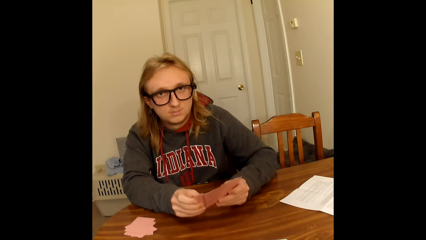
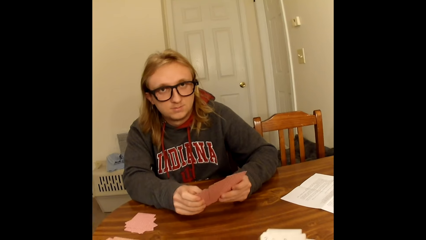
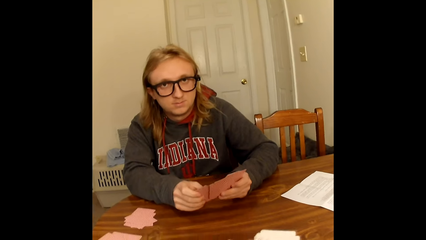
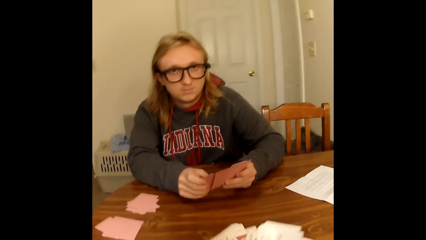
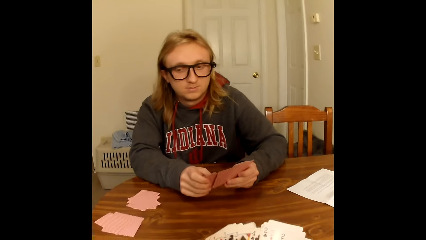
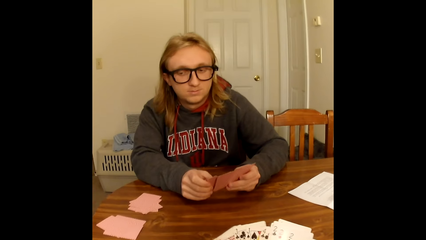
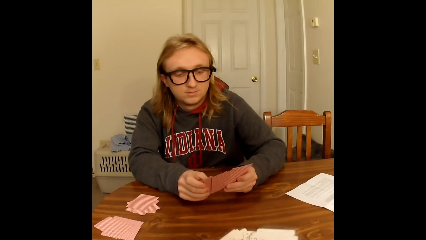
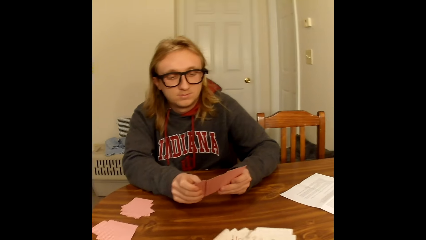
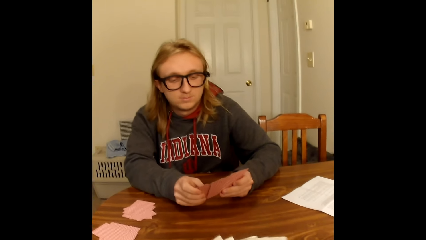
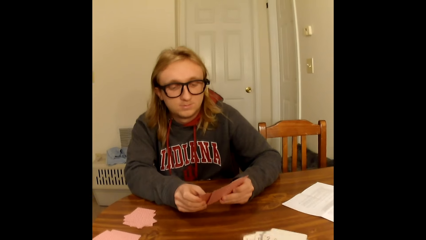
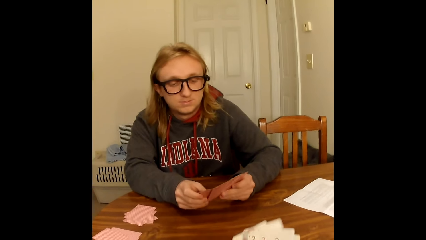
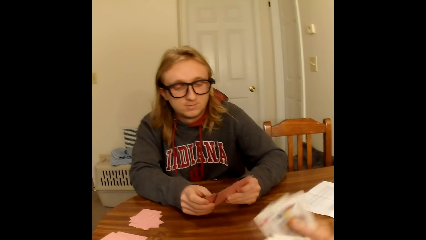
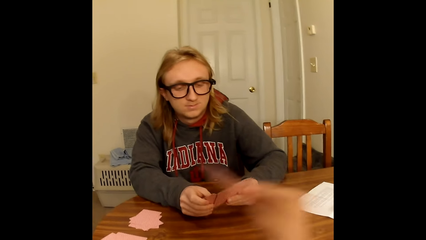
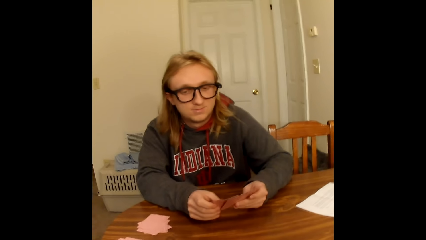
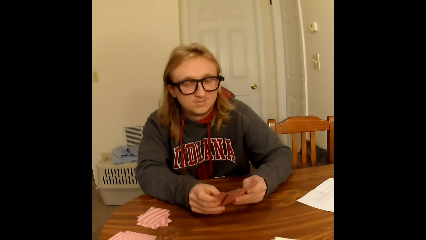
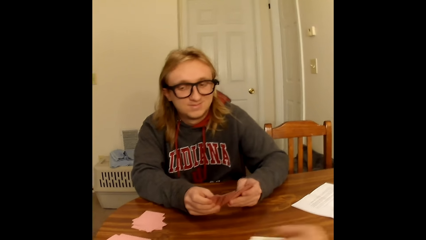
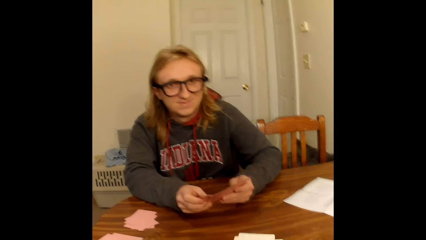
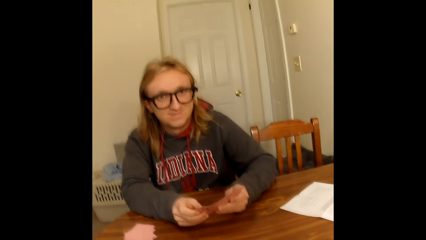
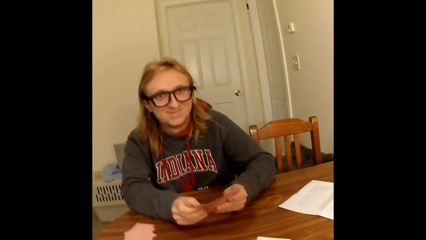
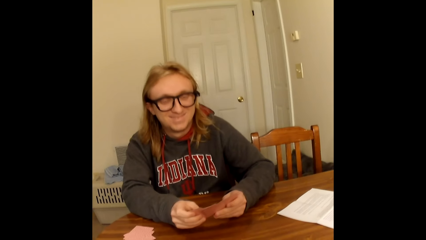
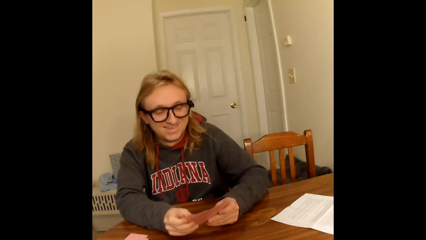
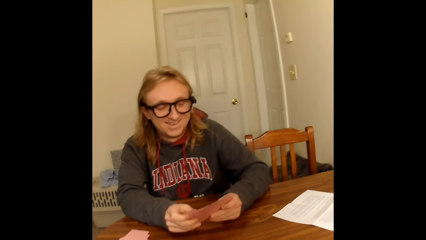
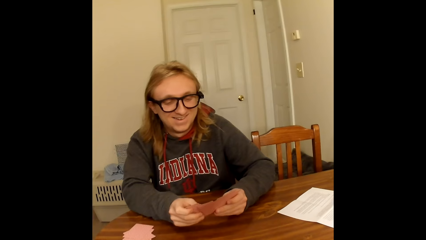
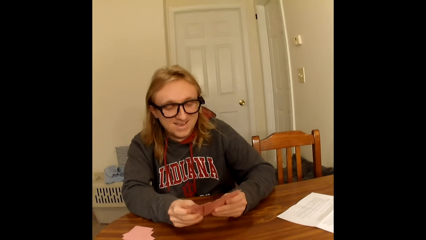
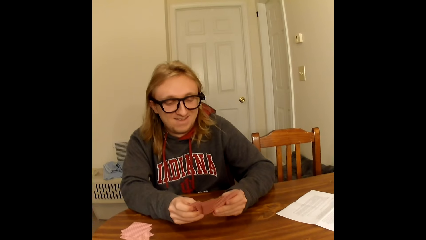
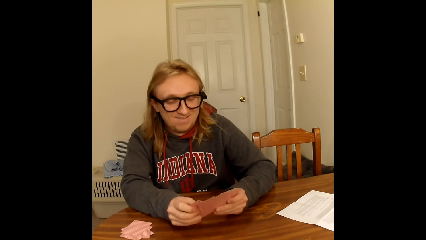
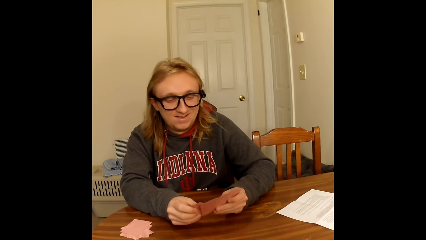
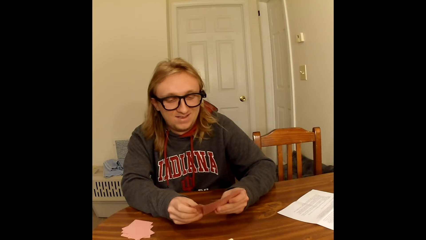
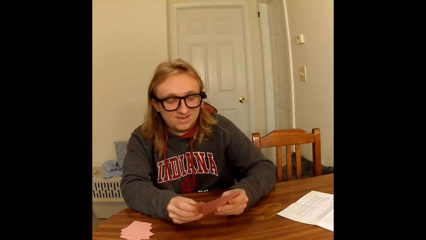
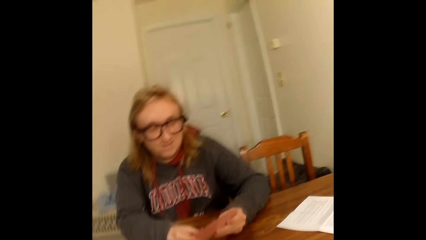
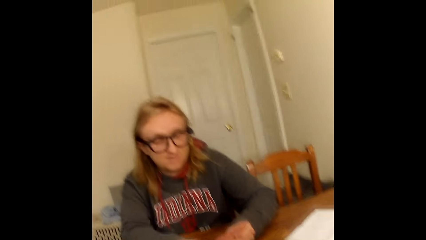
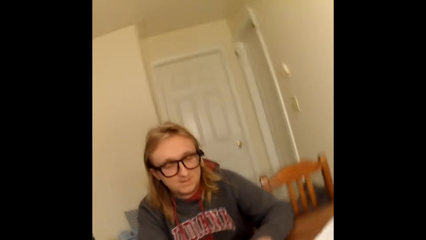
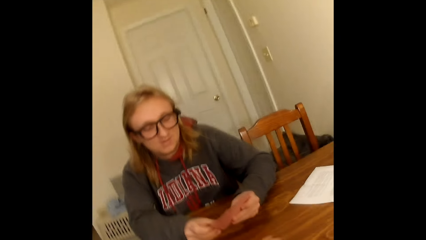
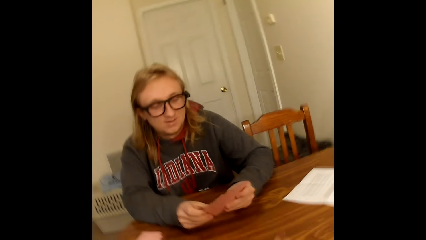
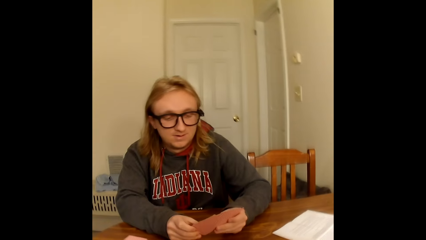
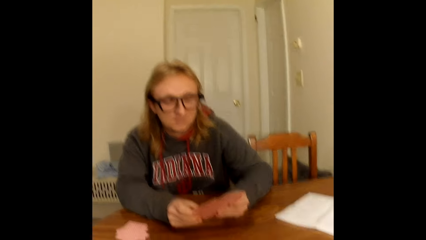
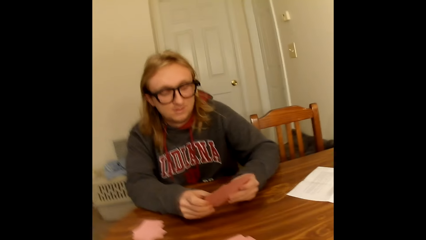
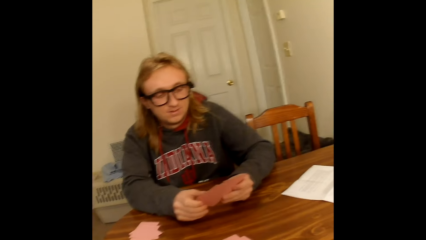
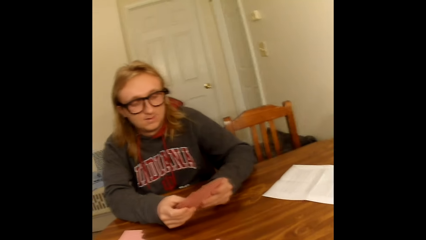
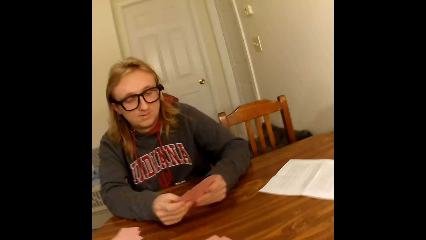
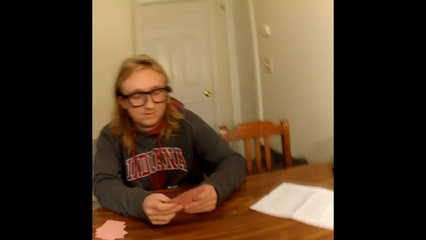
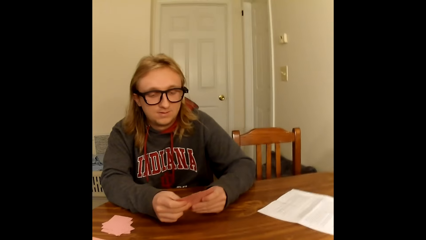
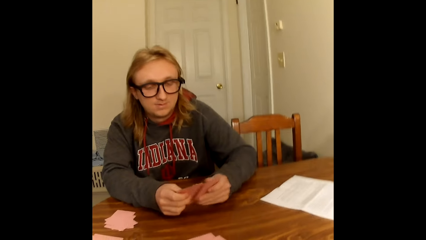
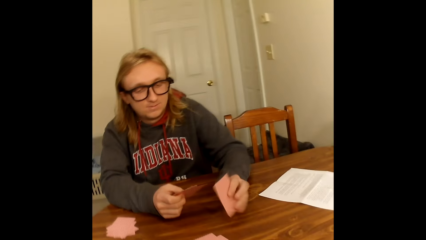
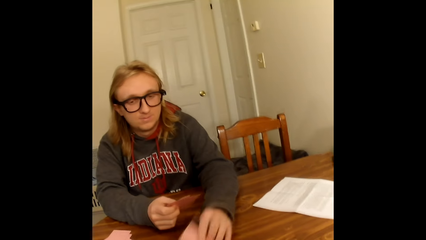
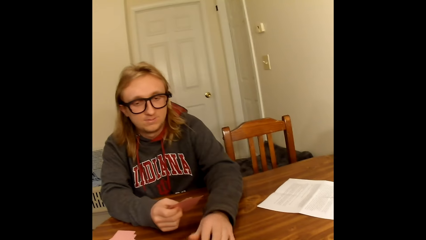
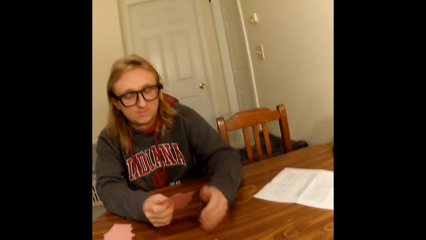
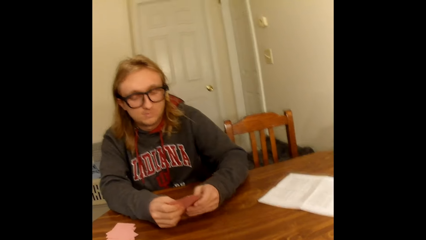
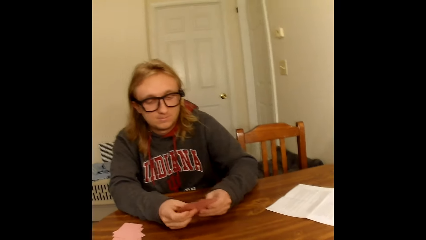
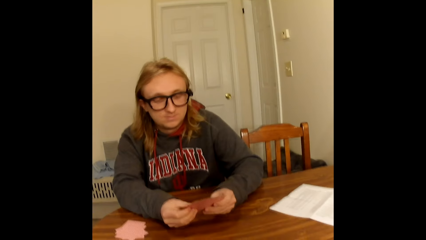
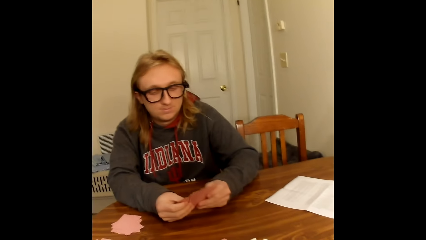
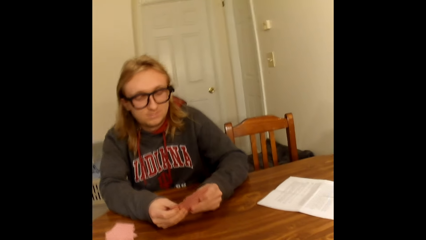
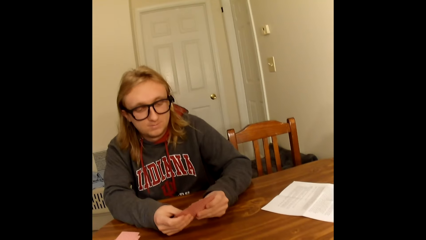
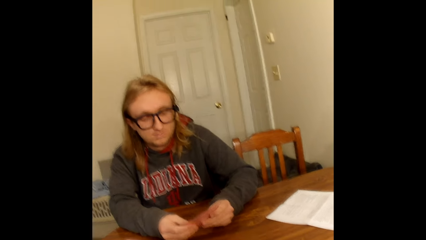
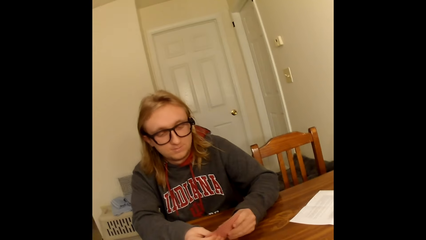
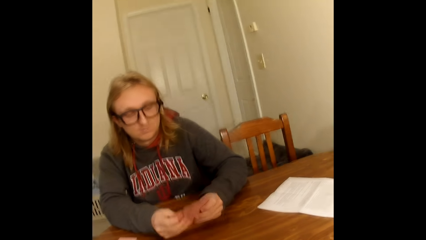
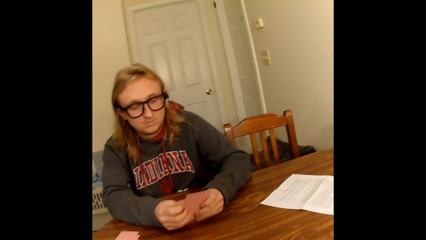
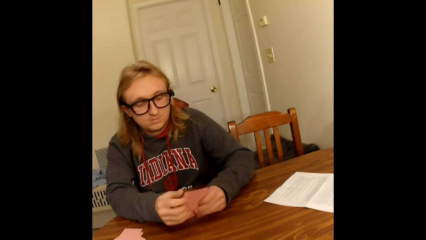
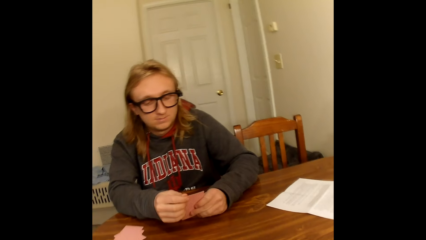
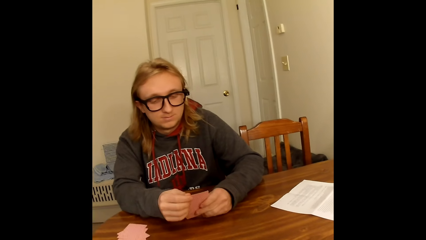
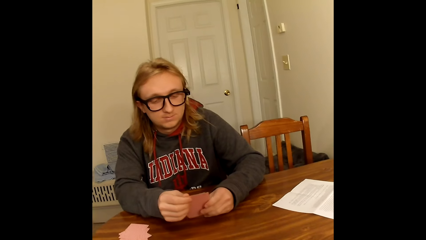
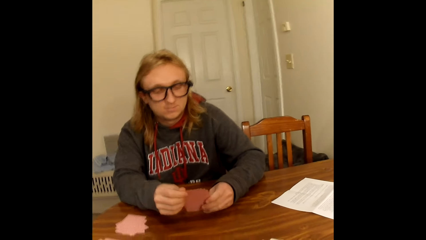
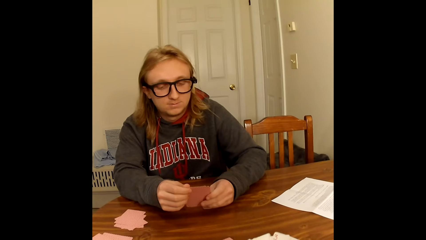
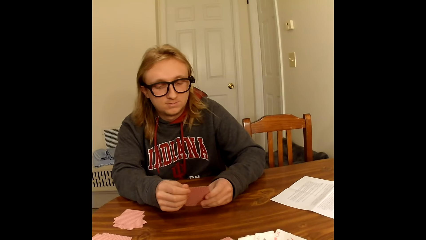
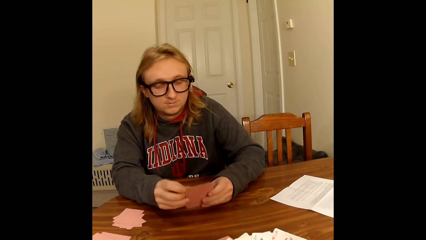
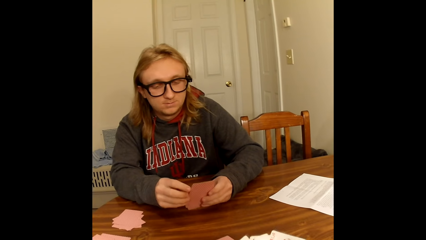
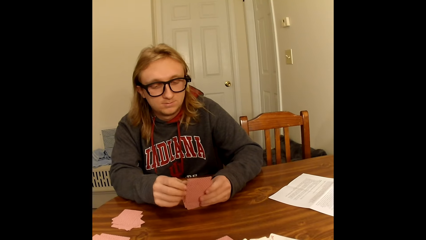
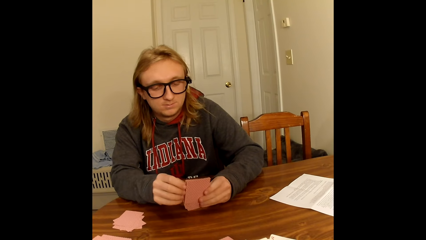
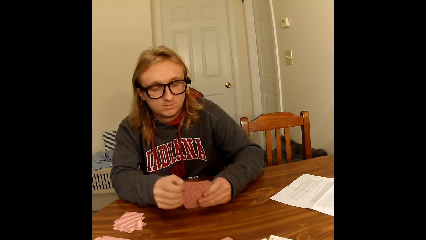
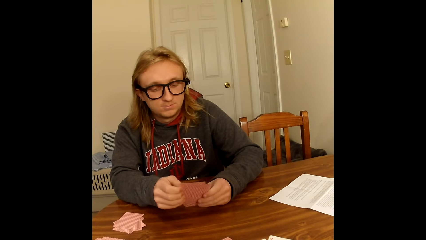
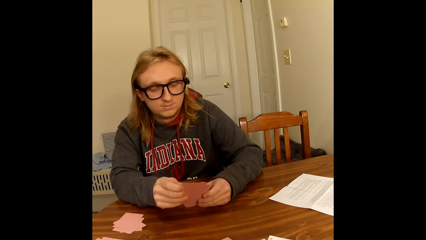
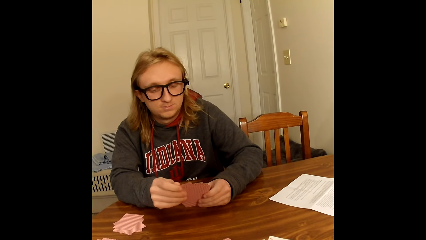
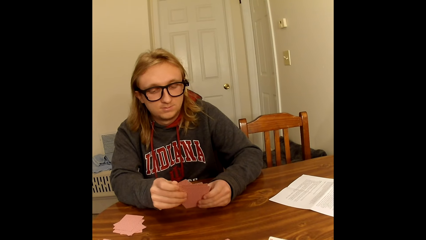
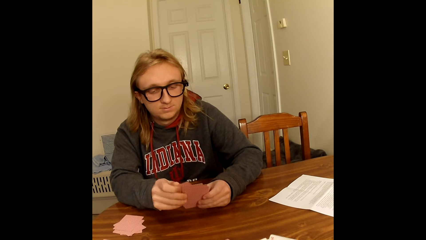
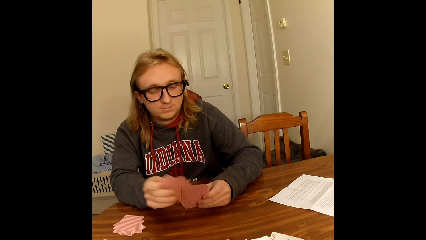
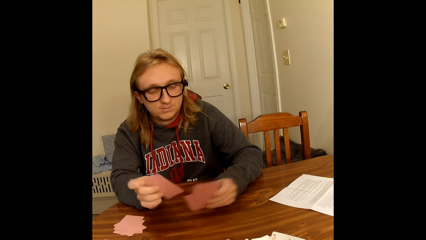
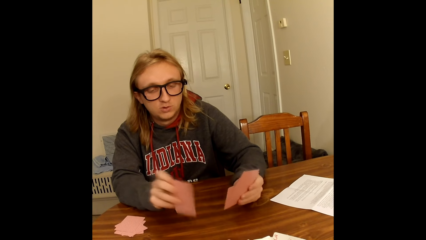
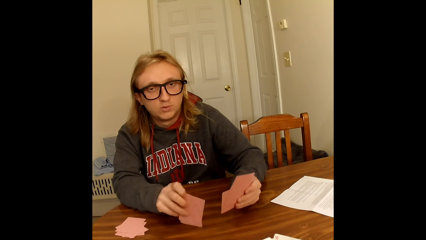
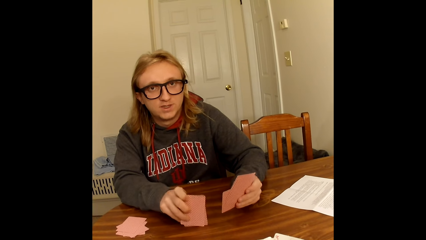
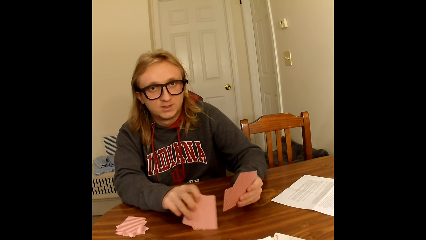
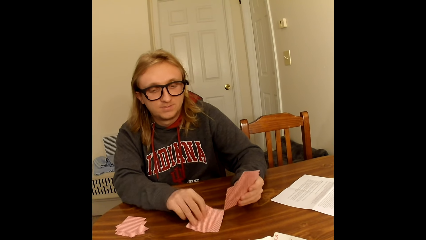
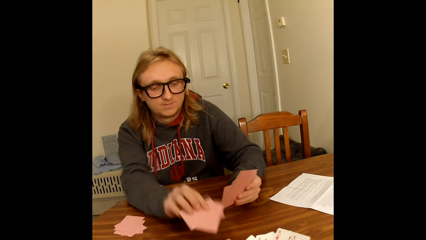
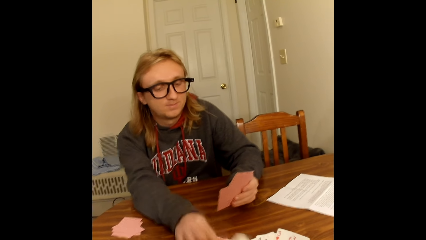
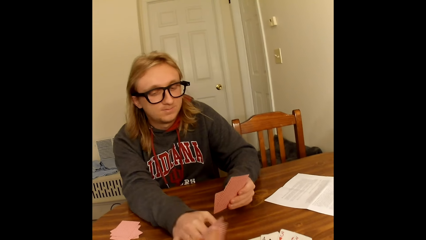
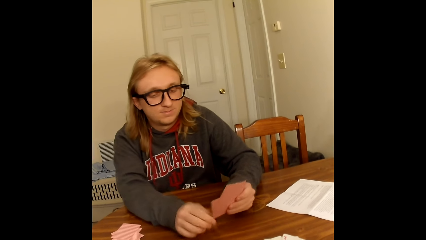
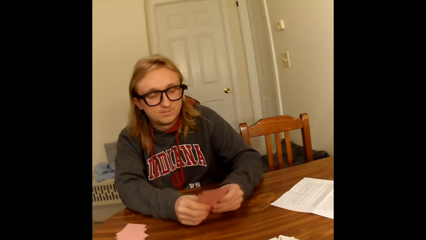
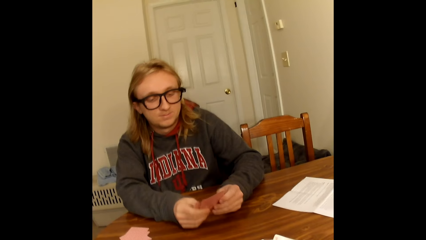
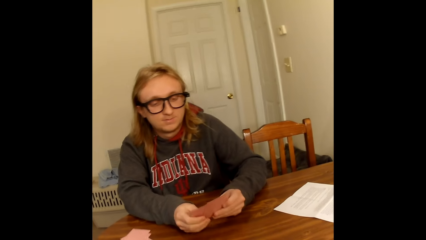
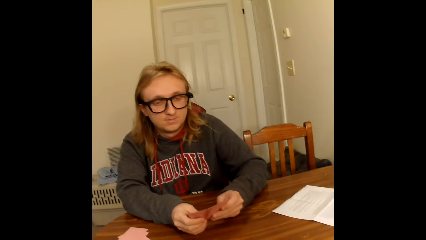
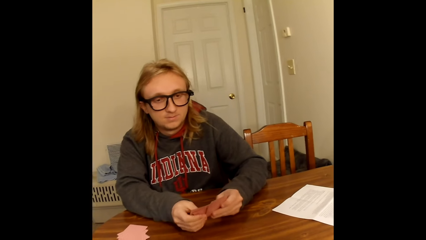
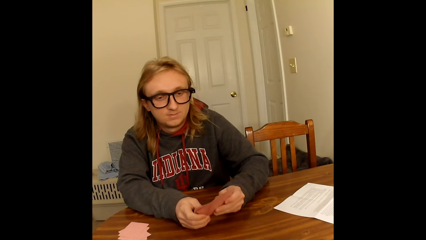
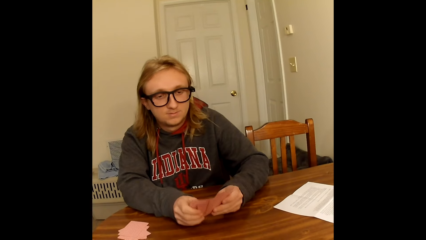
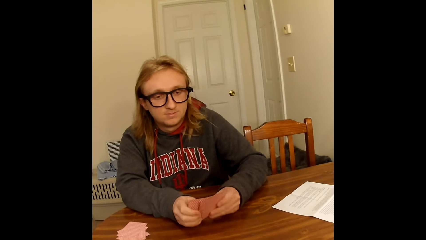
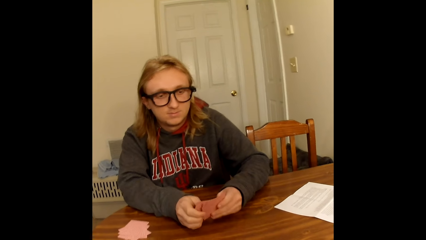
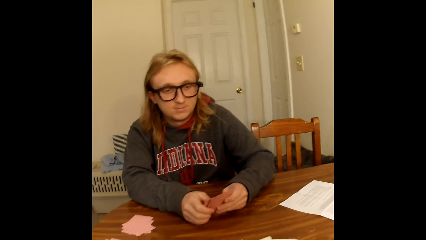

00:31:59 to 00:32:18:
The camera wearer holds playing cards face up to her in both hands. She arranges the cards. She spreads the playing cards in her hands with both hands. She places some playing cards face down on the table with her right hand. She holds the playing cards face up to her in both hands. She places some playing cards face down on the table with her right hand. She moves the hand. A man places a playing card face down on the table with his right hand. The man holds the playing cards face up to him with both hands. The man spreads the playing cards in his hands with both hands. The man arranges the cards on the hand. The man picks a playing card from the playing cards face up to him in his hands with his right hand. The man returns the playing card to the playing cards face up to him in his hands with his right hand. The man picks two playing cards from the playing cards face up to him in his hands with his right hand. The camera wearer holds the cards. The man touches the table with the playing cards in his right hand. The man places the playing cards face down on the table with his right hand. The man holds the playing cards face up to him with both hands. The man spreads the playing cards in his hands with both hands.
